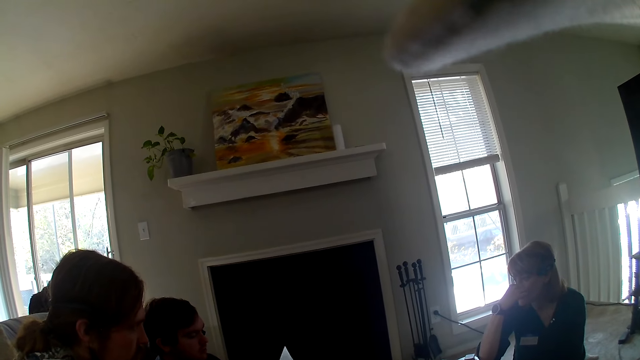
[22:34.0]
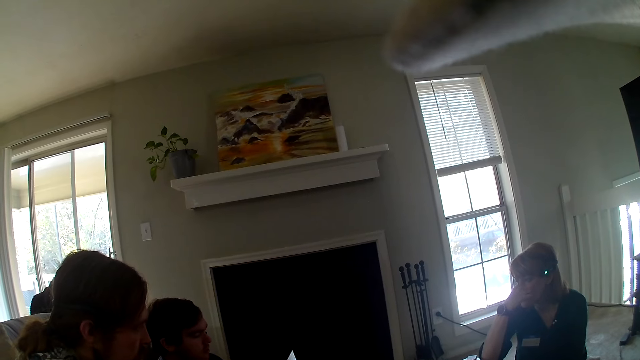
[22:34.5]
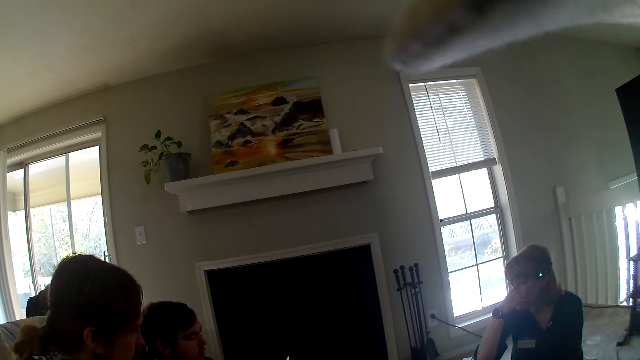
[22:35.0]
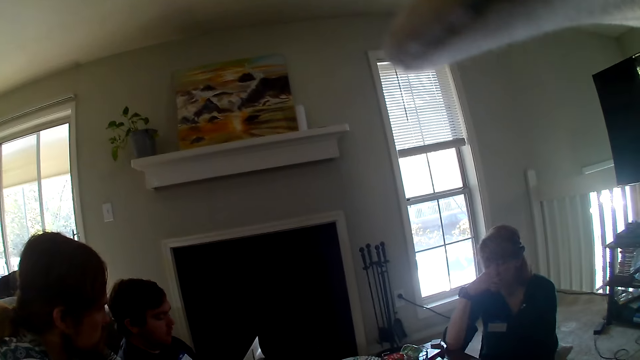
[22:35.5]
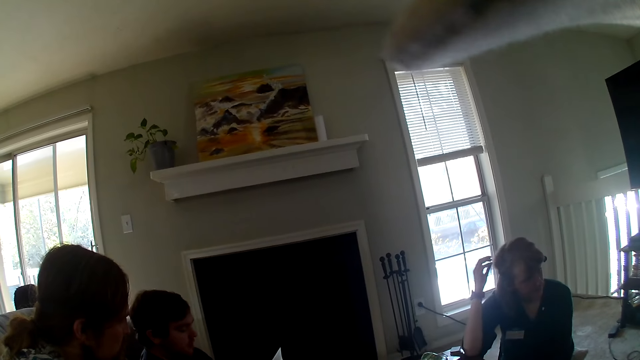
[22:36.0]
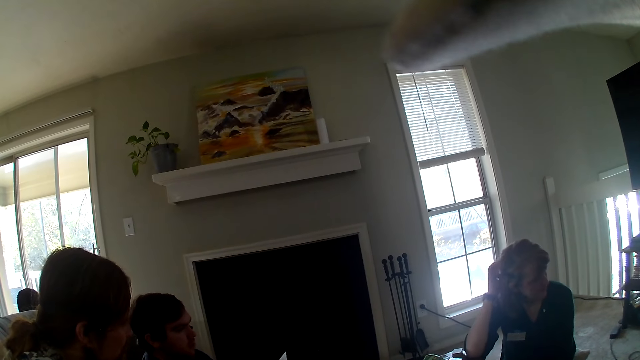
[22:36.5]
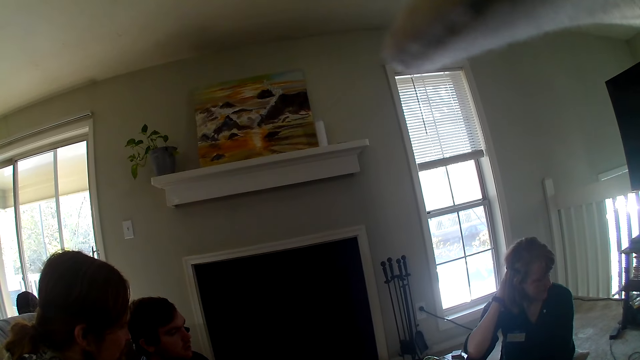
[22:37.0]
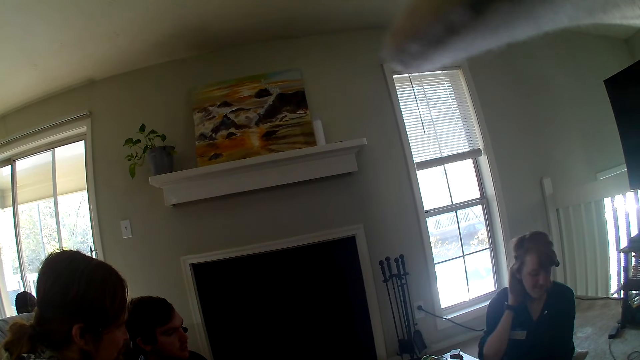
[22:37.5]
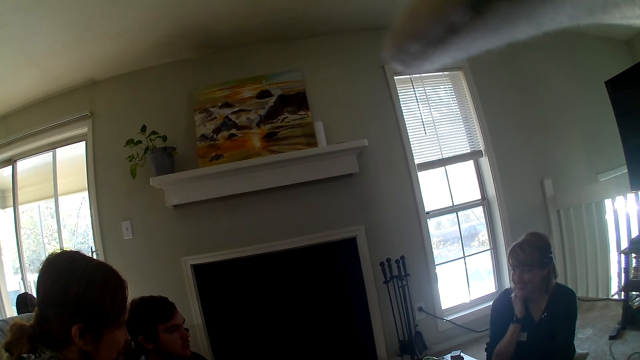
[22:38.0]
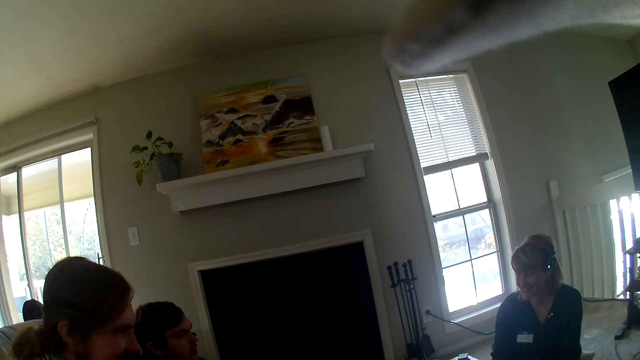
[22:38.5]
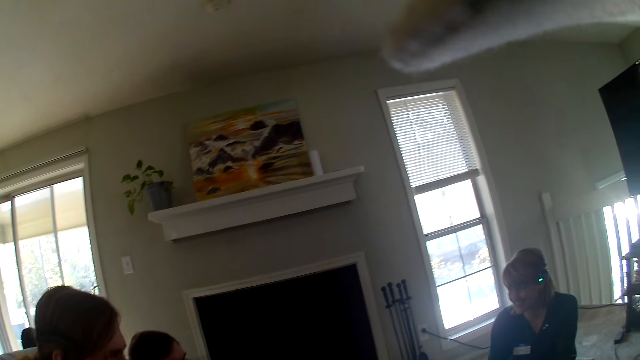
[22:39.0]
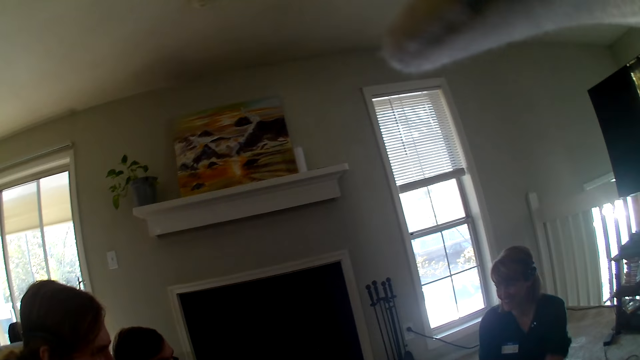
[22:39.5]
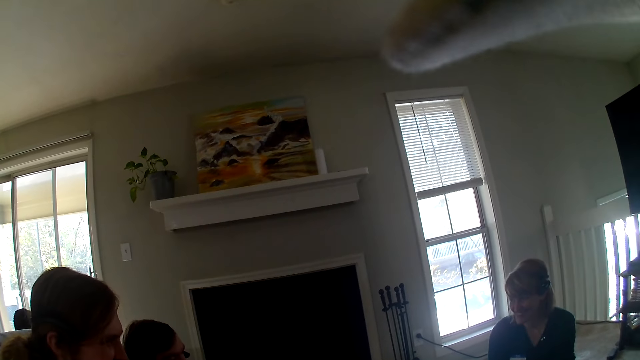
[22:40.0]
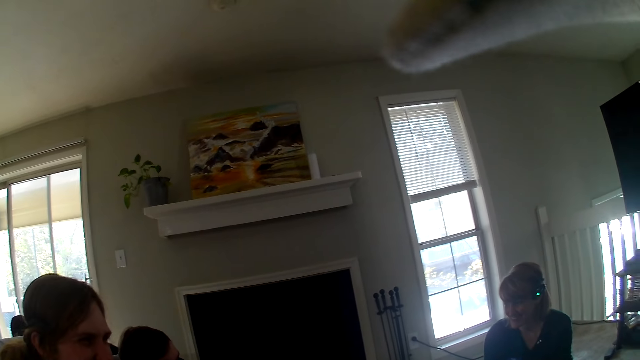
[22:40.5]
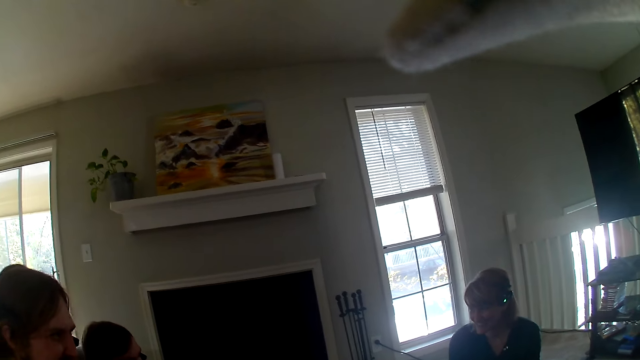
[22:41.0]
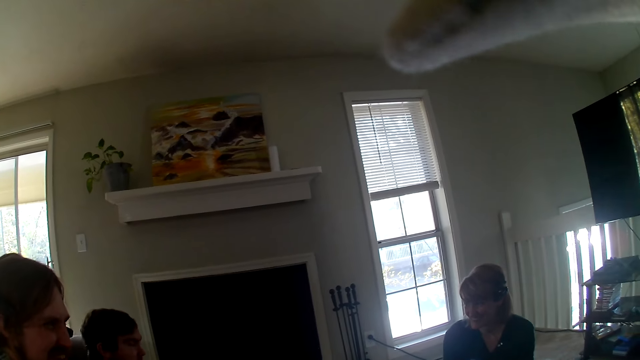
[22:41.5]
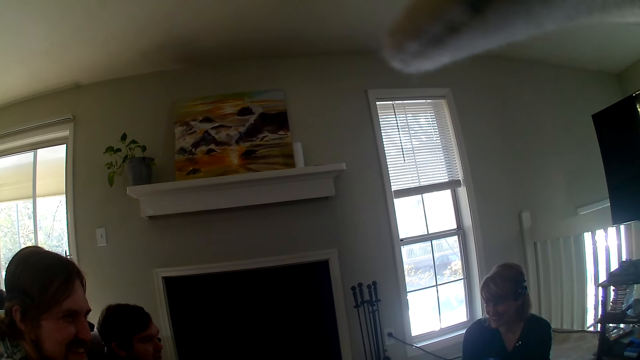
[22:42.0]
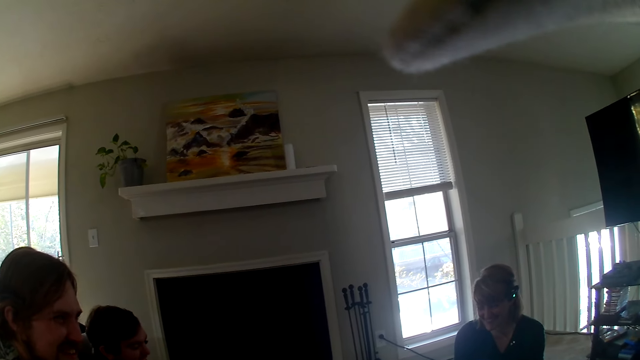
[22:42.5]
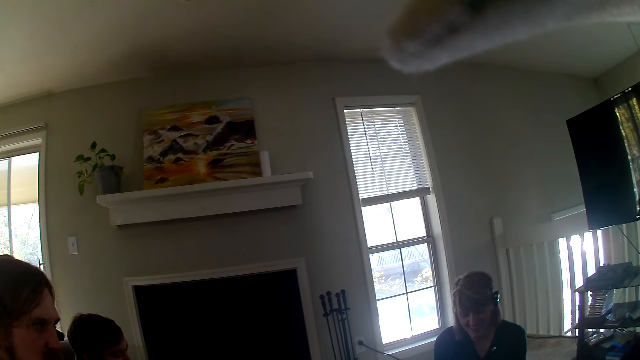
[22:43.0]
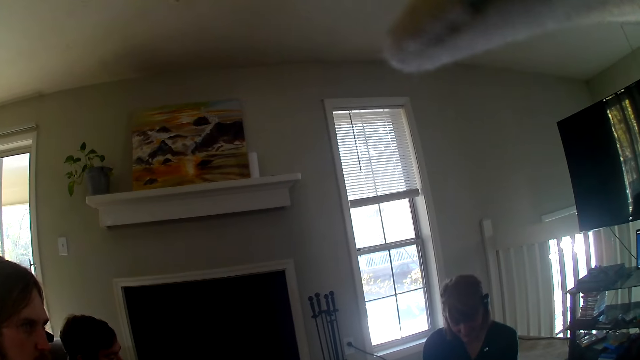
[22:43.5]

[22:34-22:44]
A woman touches her hair. The camera wearer stares at the woman.

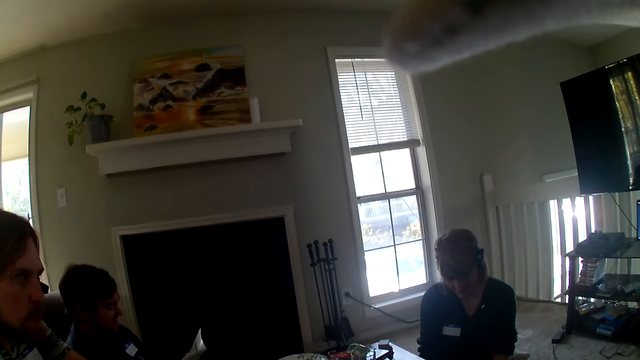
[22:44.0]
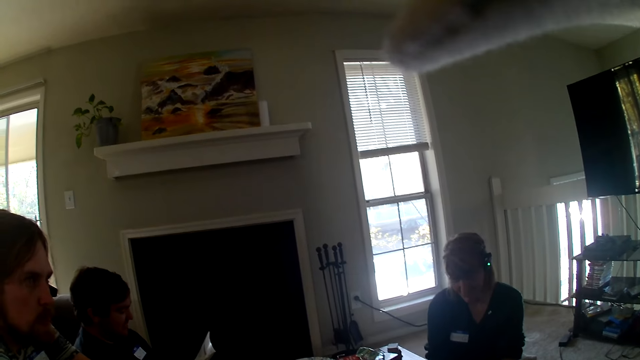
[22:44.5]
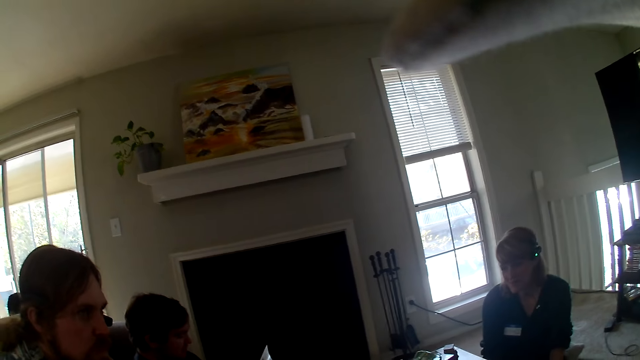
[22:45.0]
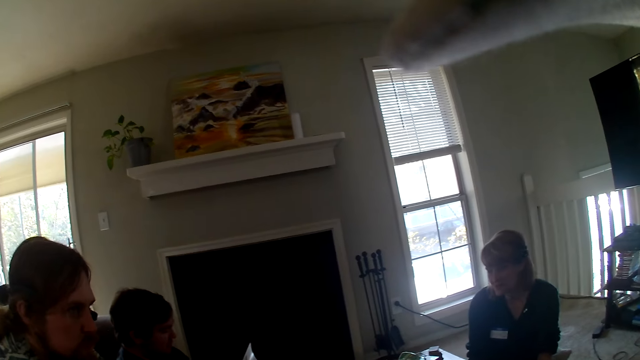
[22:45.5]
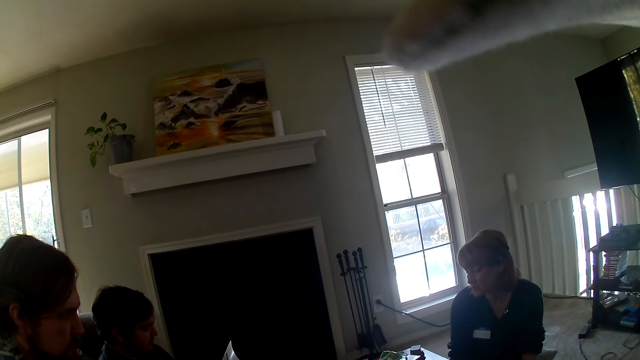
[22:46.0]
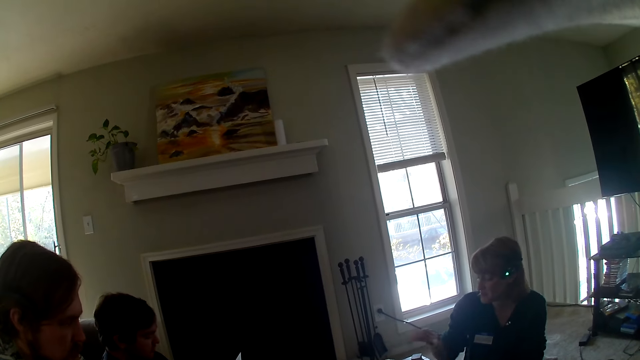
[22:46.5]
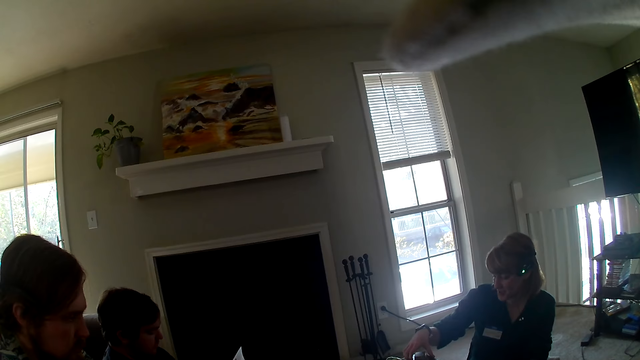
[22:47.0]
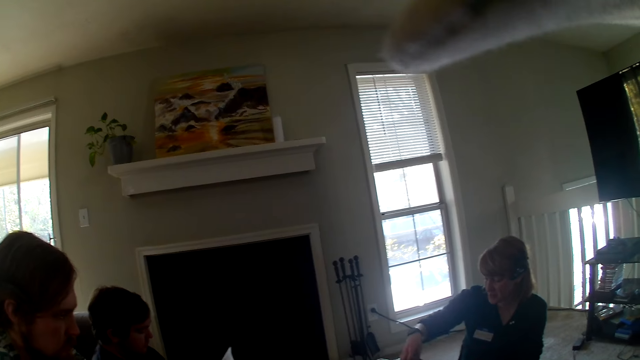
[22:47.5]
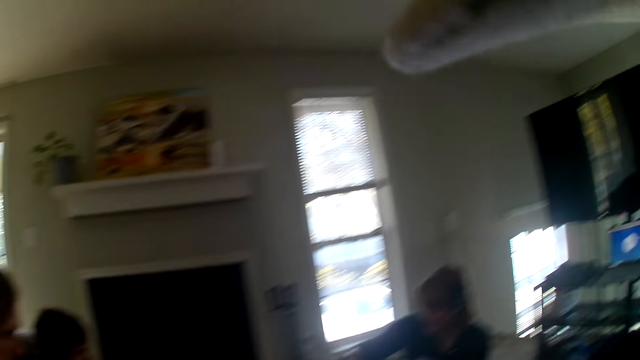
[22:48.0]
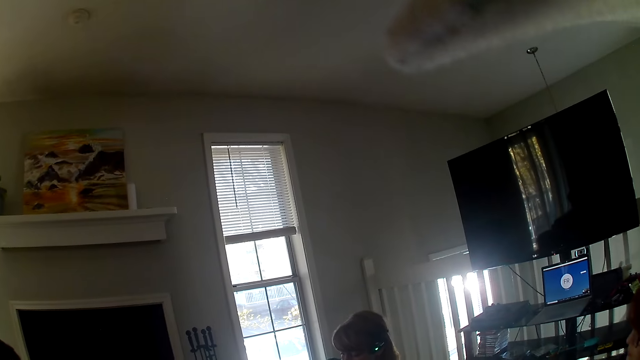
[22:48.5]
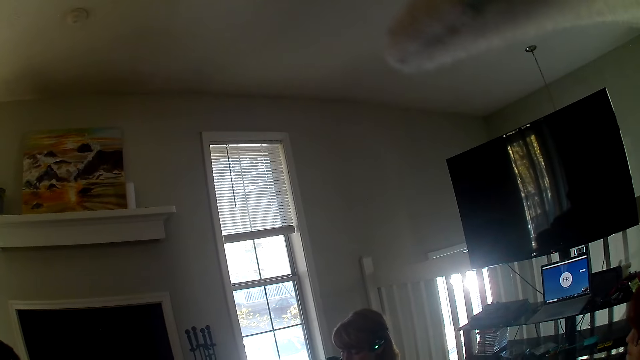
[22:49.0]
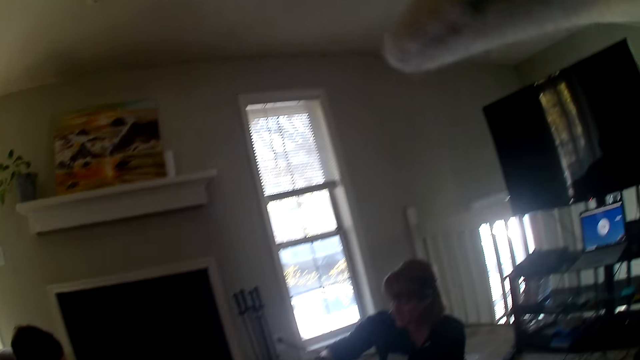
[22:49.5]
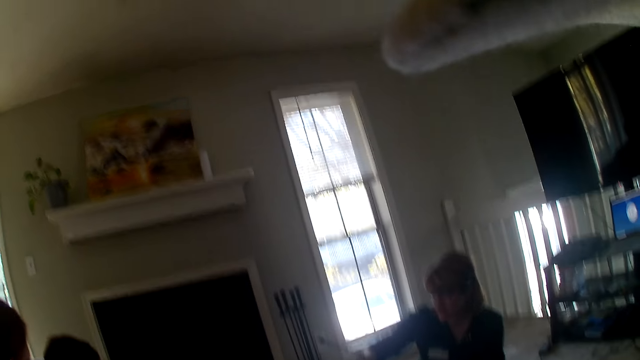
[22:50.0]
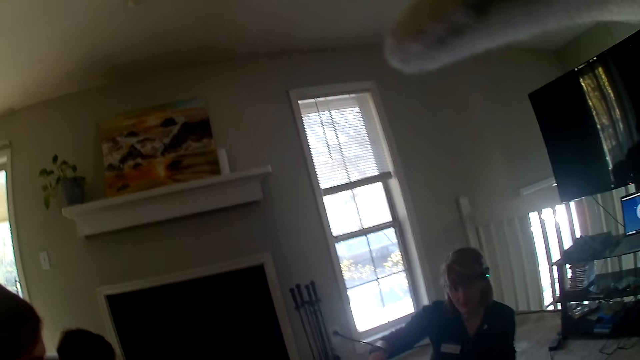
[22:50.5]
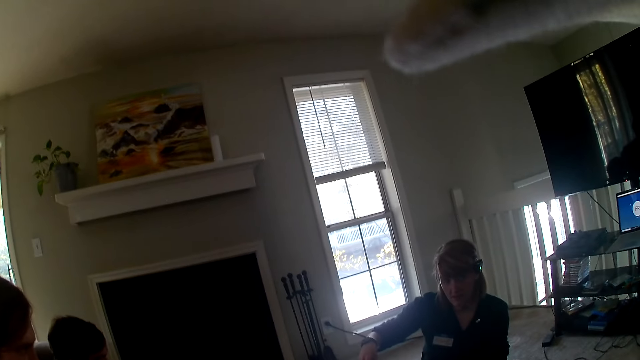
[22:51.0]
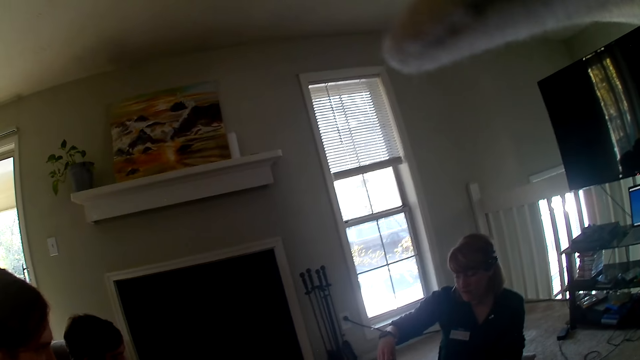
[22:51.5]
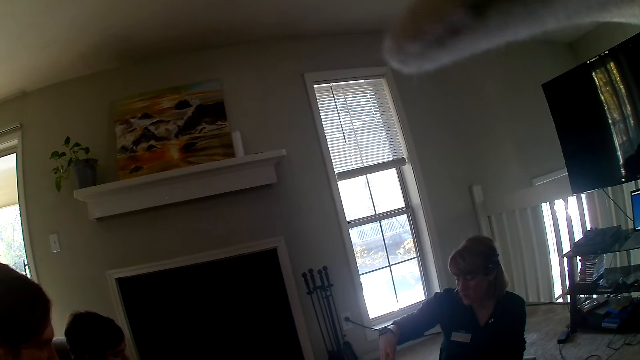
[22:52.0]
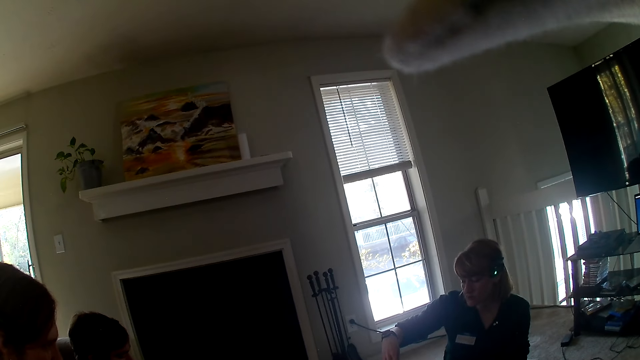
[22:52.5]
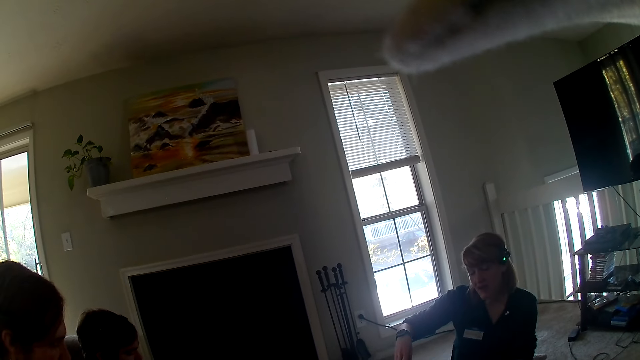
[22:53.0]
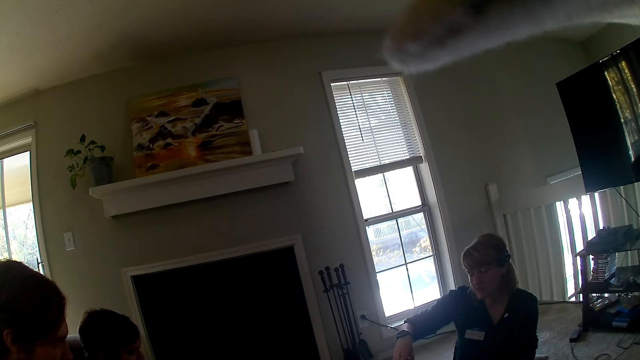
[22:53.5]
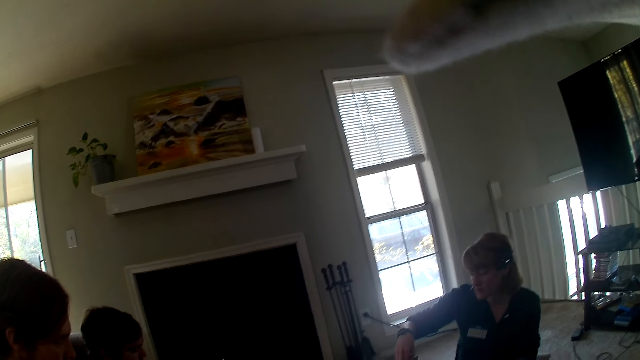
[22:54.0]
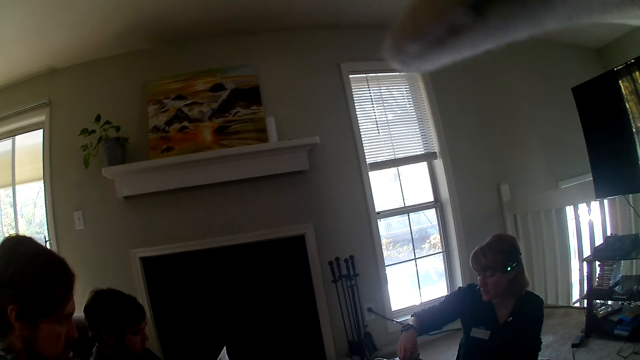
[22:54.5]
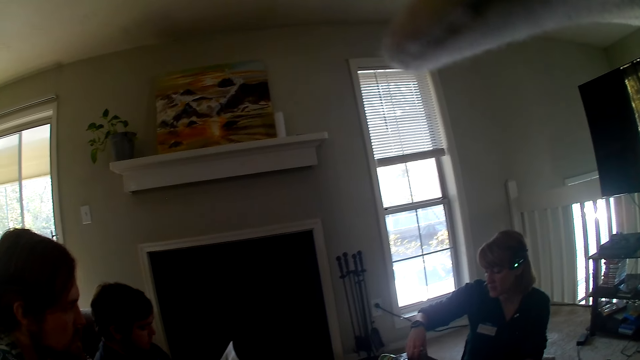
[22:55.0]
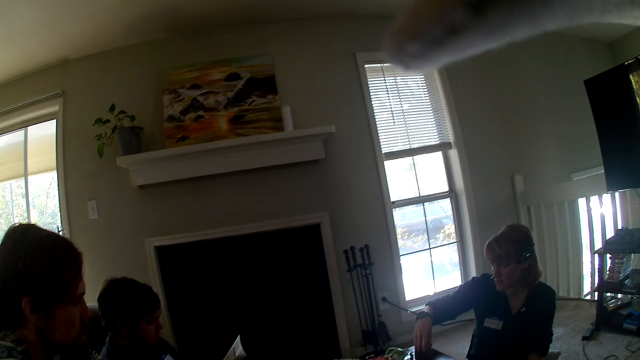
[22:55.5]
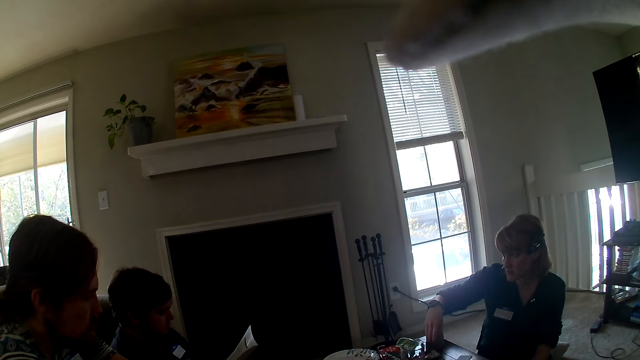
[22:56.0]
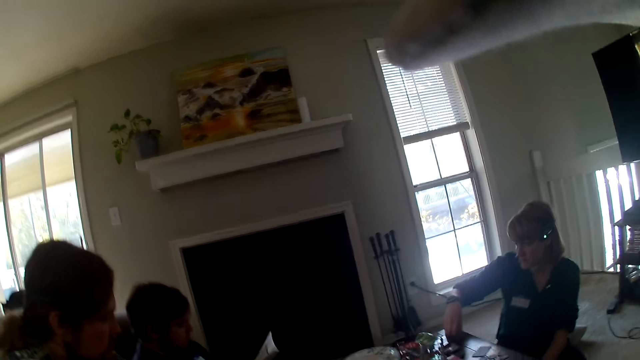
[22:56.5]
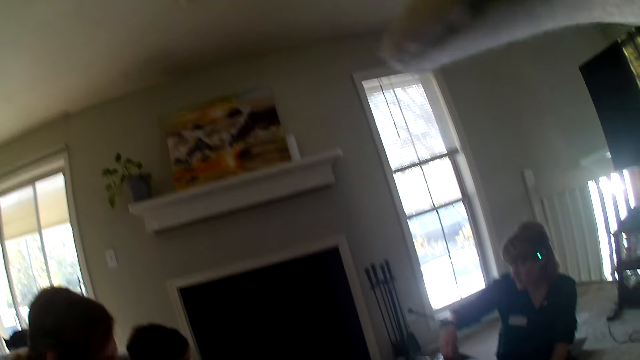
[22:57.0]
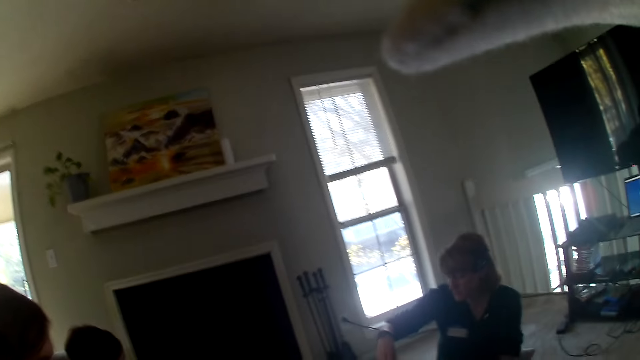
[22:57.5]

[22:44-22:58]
A woman touches the cards on the table.
